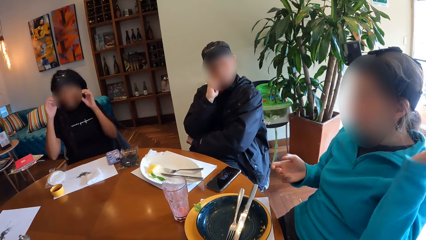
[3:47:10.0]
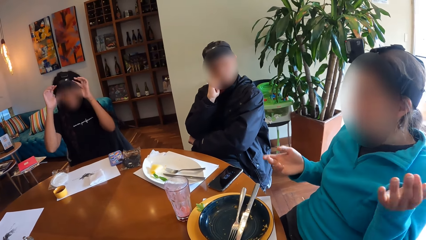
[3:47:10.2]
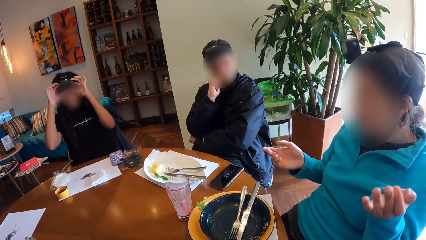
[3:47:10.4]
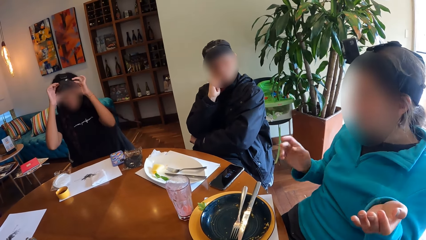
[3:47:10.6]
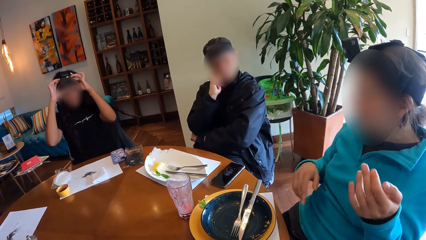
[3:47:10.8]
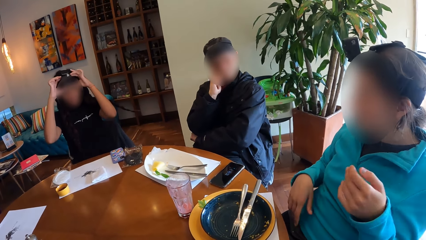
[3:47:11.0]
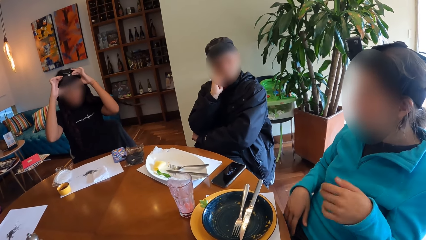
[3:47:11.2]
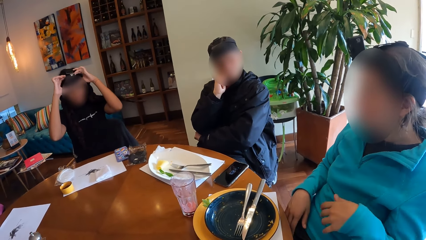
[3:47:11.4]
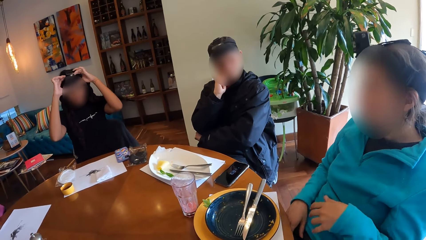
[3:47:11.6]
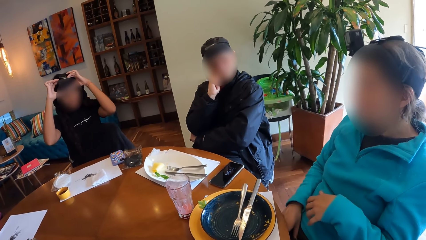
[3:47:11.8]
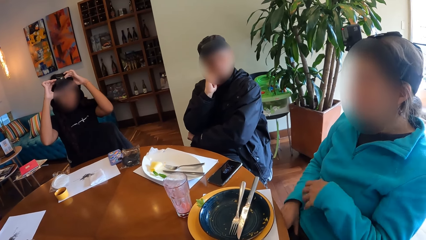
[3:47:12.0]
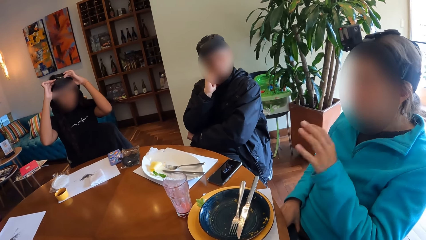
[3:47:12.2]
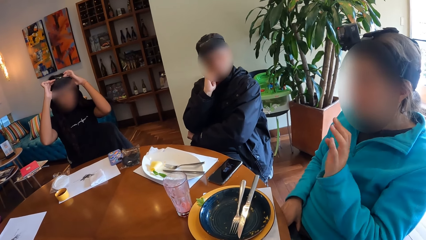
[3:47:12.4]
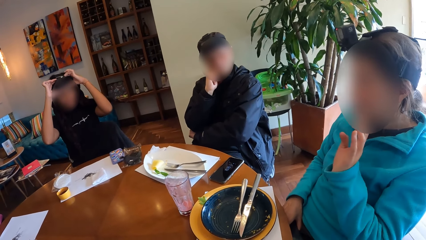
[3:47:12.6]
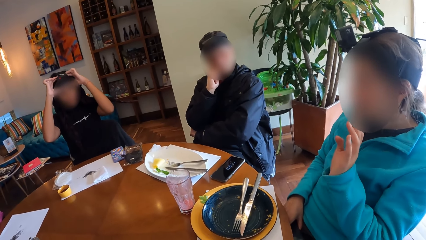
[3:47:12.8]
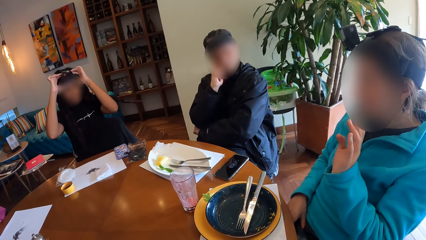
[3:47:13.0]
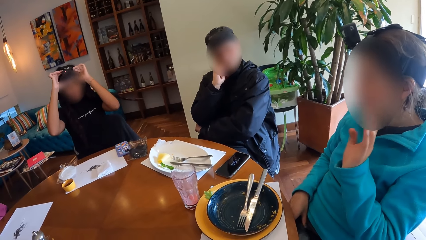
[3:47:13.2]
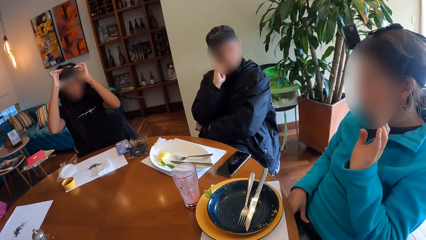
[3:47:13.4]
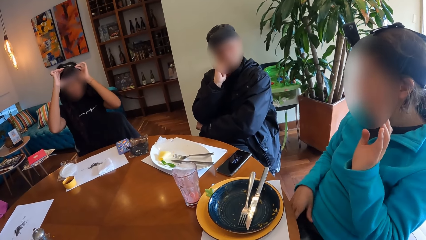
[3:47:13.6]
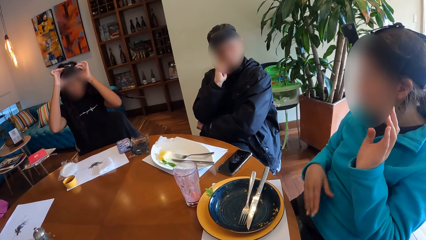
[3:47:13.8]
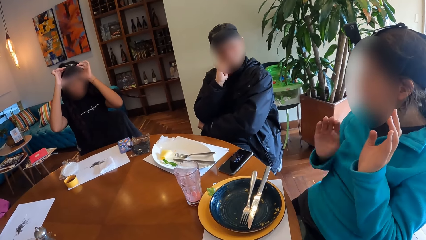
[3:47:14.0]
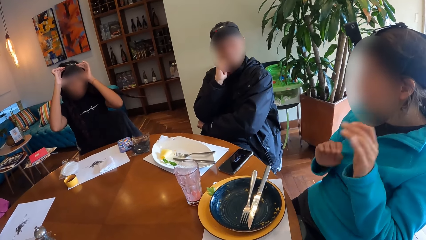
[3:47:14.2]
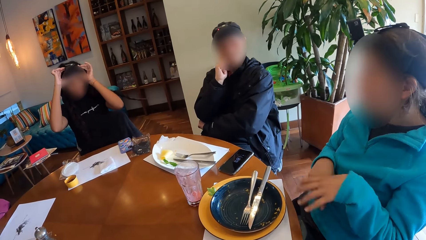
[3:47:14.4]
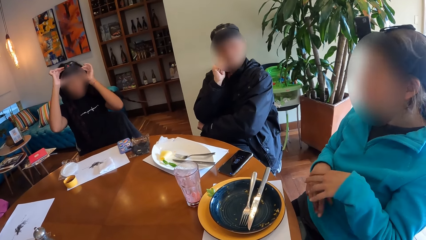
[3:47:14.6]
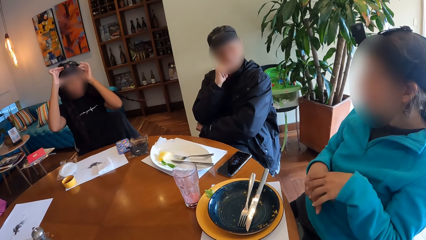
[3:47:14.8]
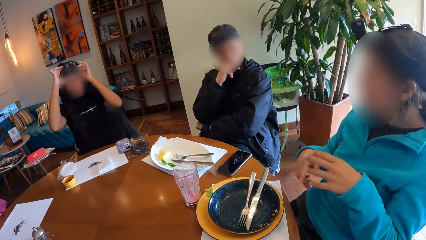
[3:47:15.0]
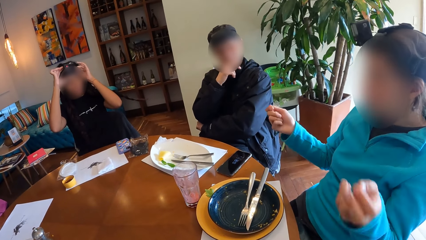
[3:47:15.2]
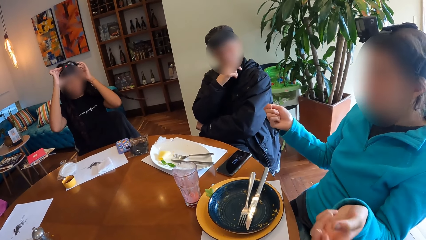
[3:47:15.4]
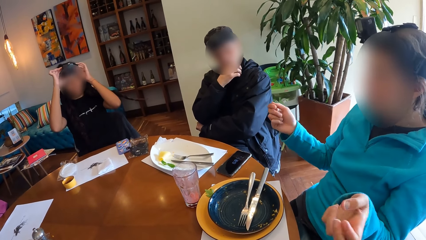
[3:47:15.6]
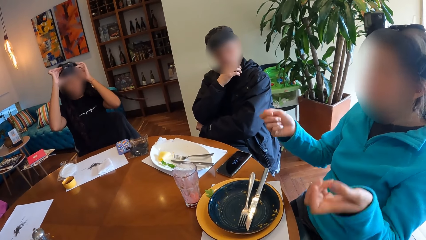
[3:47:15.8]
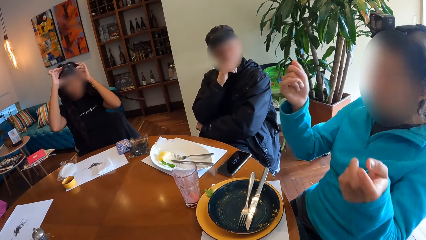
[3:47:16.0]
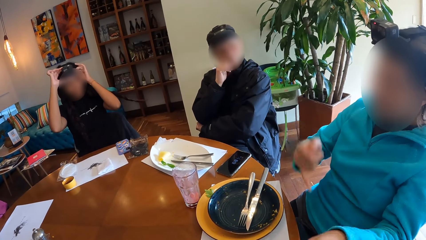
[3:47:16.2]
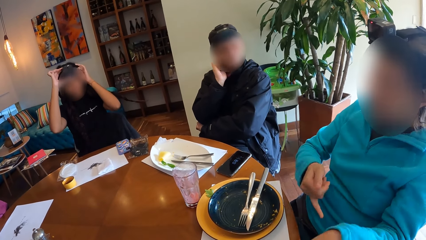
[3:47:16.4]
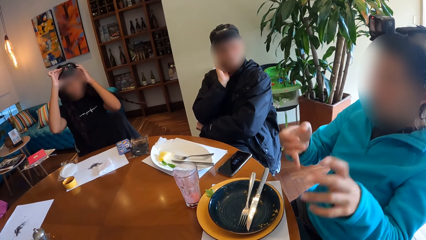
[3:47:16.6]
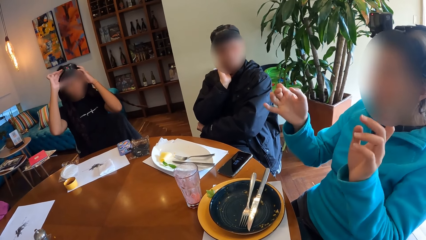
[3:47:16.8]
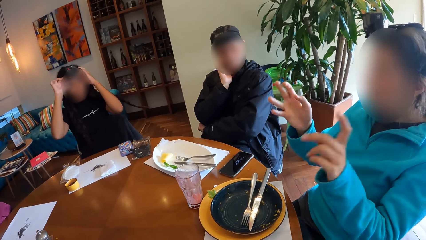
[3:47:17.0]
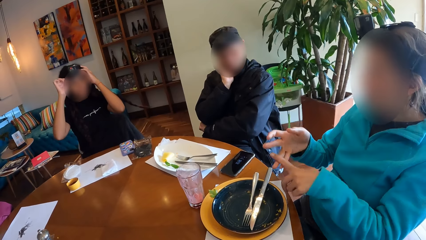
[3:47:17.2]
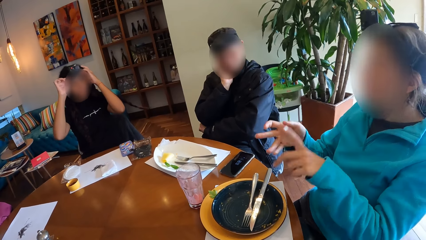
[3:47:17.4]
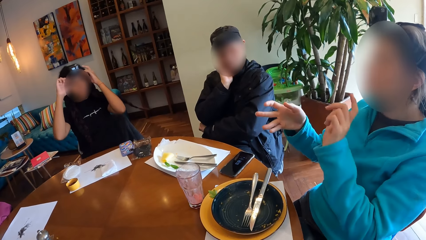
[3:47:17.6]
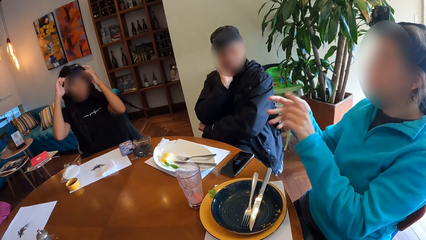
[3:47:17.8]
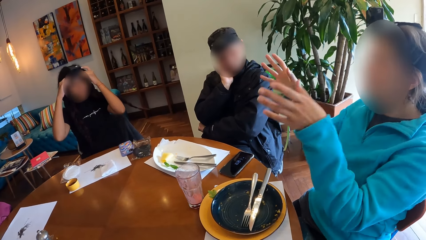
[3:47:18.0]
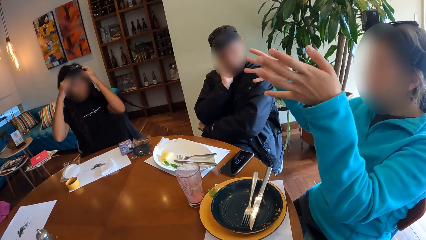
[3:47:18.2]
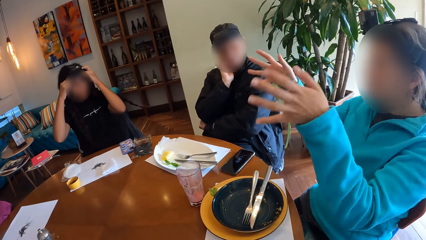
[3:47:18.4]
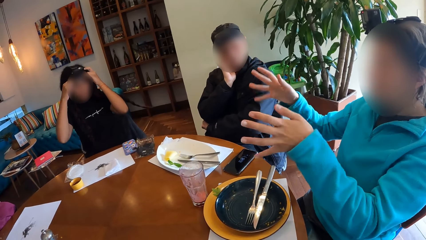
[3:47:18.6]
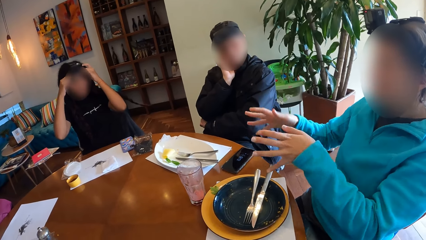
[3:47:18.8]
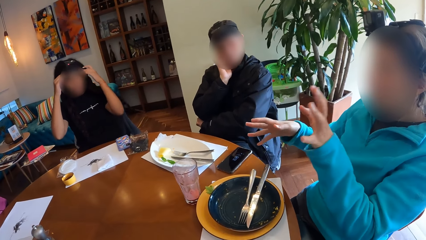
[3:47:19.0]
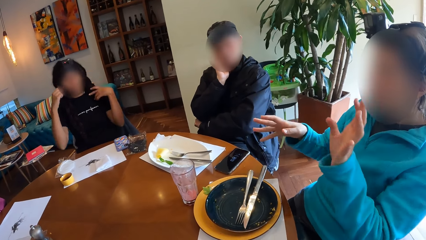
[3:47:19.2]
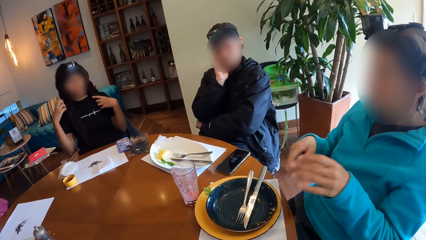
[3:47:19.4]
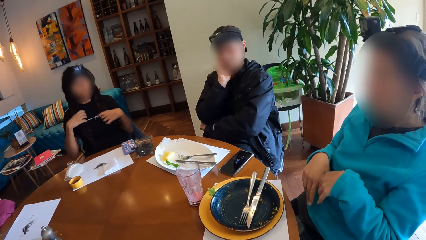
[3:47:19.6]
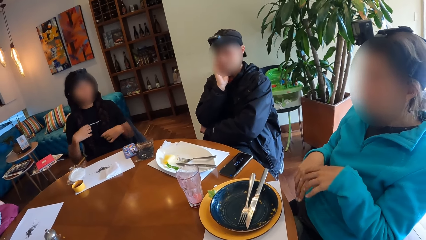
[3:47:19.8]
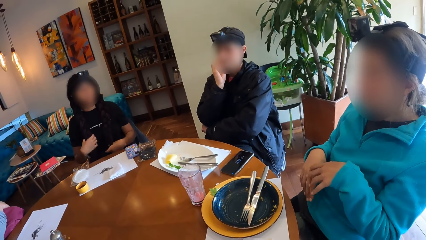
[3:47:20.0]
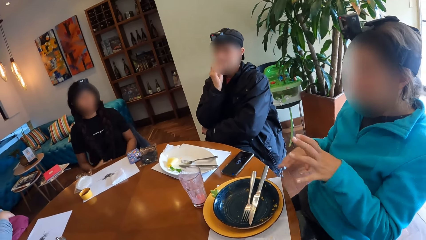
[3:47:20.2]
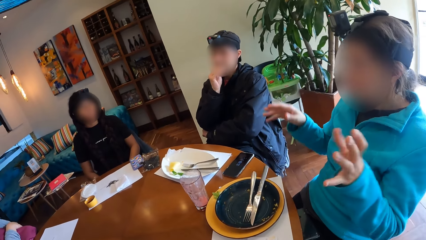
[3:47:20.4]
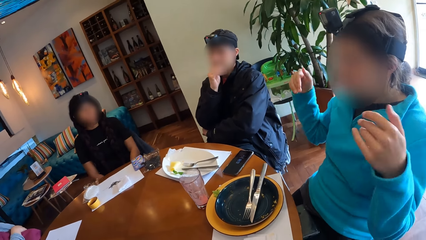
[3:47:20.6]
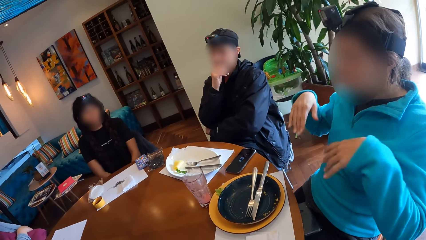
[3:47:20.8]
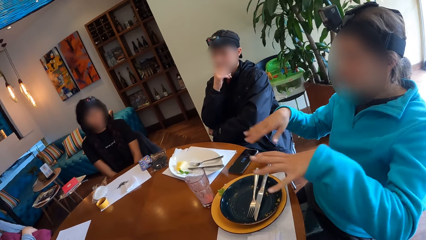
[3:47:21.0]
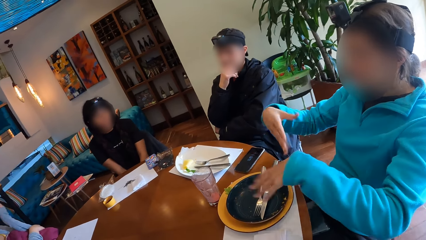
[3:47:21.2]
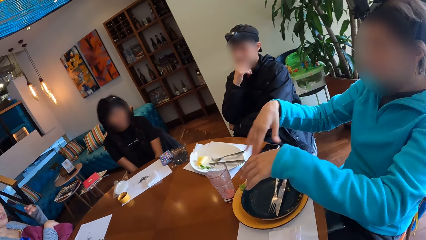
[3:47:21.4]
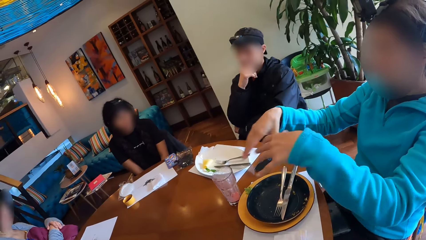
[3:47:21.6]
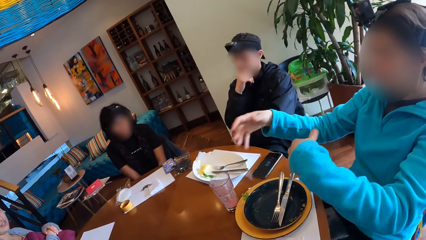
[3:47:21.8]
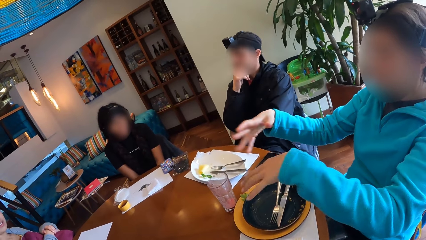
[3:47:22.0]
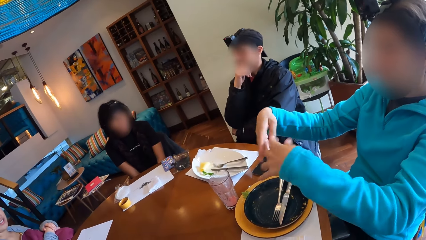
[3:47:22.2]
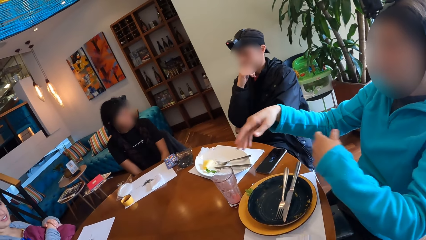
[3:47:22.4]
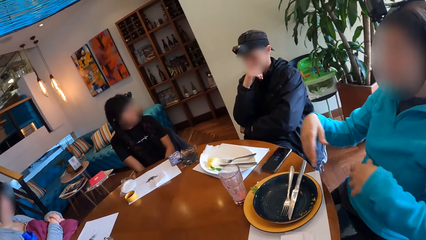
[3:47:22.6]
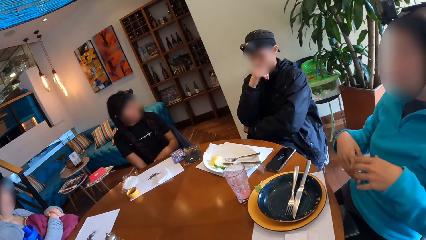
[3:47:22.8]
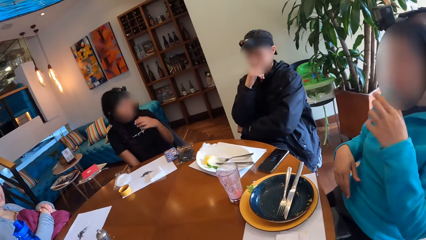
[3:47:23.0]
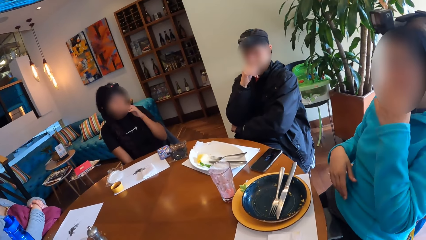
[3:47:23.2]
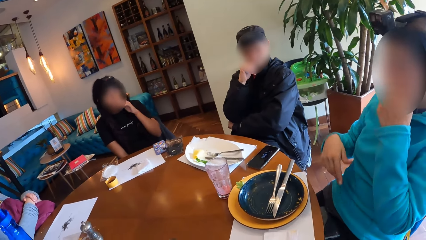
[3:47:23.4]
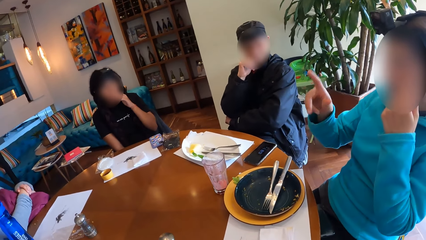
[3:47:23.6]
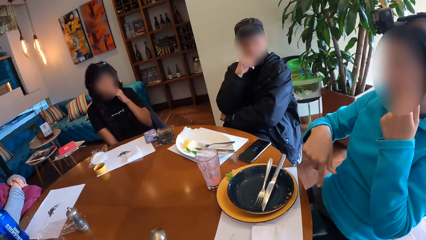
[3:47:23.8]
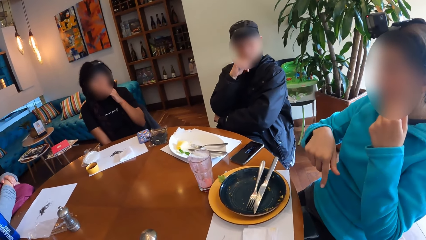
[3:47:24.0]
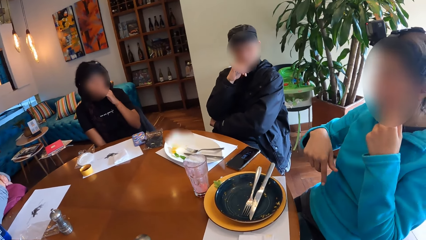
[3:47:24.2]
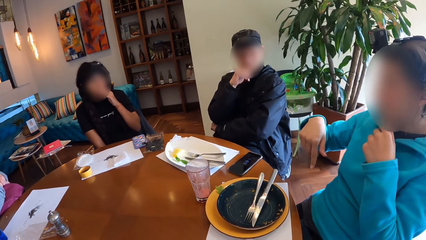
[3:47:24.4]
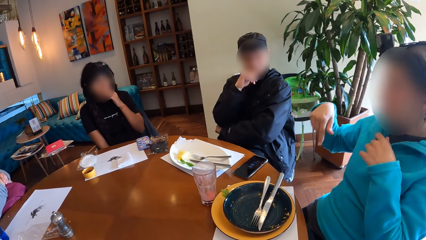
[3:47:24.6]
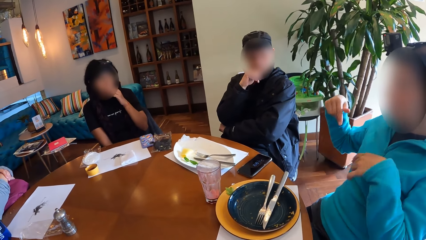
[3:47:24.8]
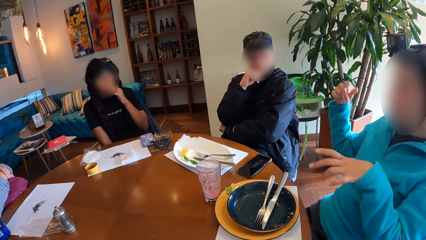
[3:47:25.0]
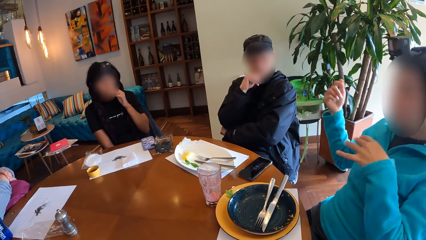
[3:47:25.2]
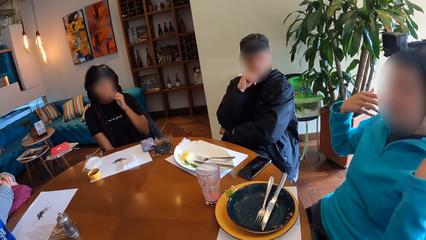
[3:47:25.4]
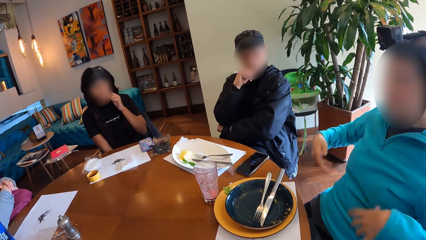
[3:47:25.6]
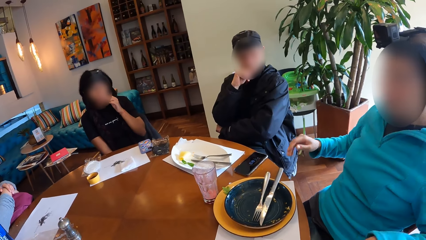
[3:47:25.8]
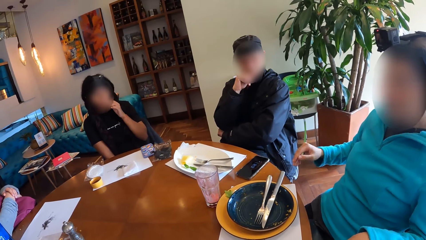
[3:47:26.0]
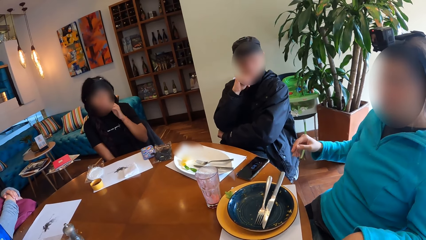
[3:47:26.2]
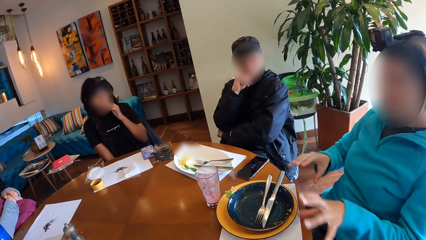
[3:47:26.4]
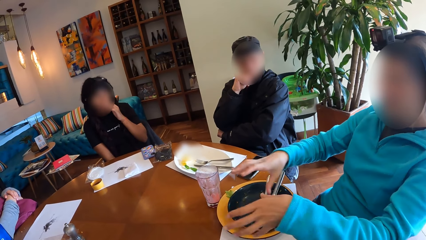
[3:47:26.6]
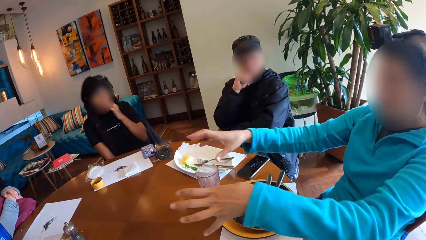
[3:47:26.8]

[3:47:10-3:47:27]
A woman adjusts a camera on her head with both hands. Another woman moves her hands. A man nods. The second woman moves her hands. A third woman touches her face.
